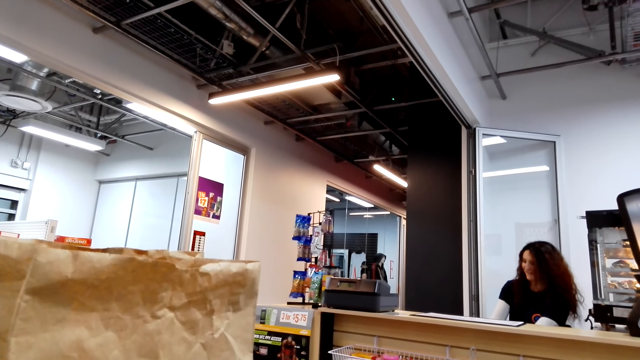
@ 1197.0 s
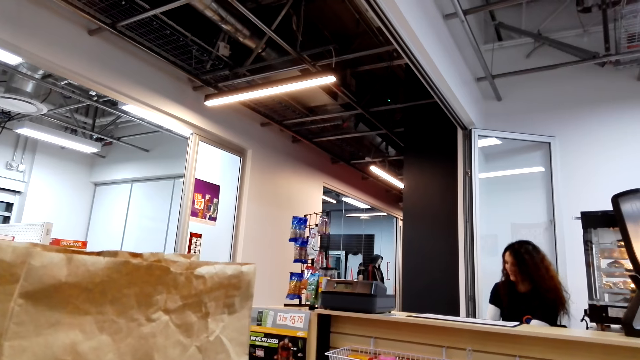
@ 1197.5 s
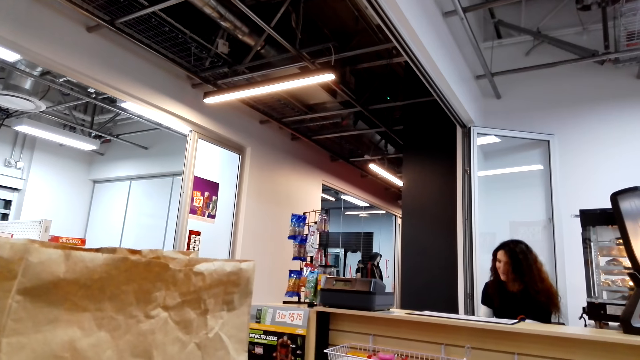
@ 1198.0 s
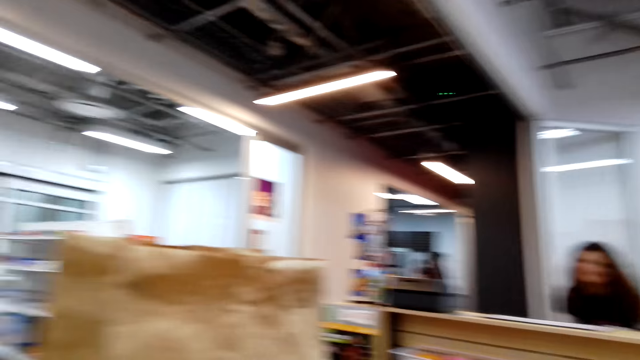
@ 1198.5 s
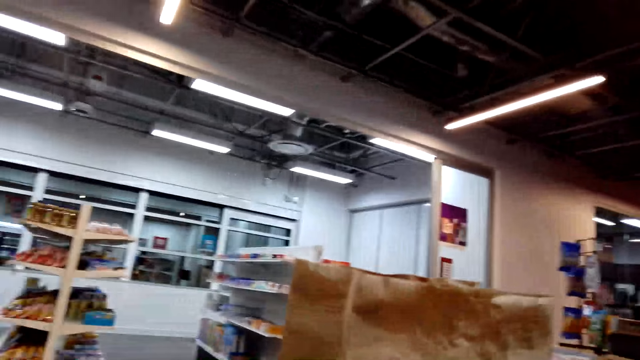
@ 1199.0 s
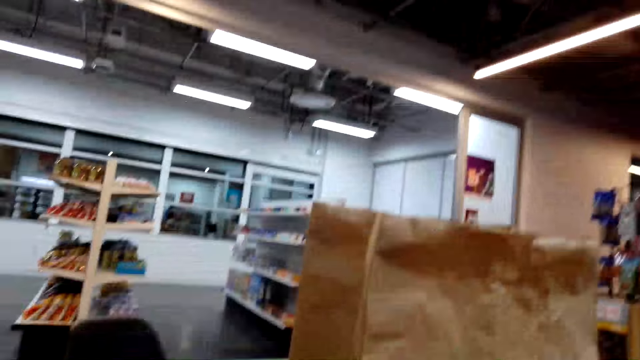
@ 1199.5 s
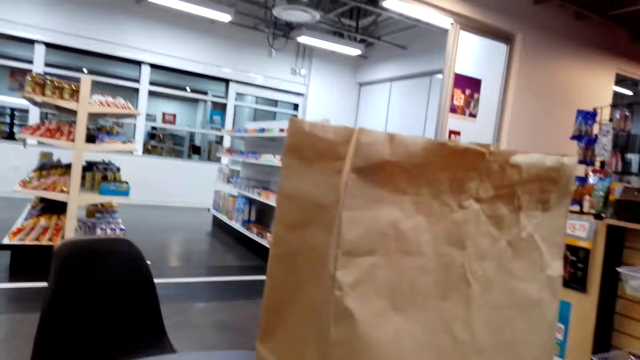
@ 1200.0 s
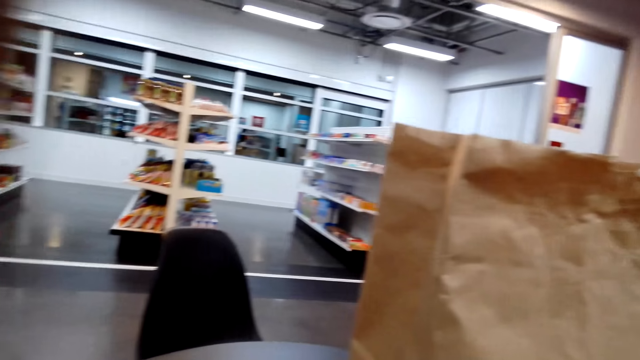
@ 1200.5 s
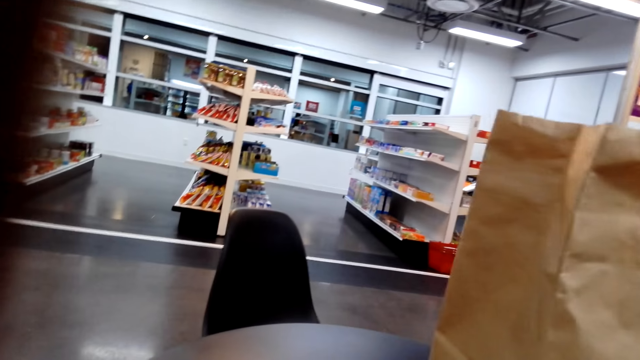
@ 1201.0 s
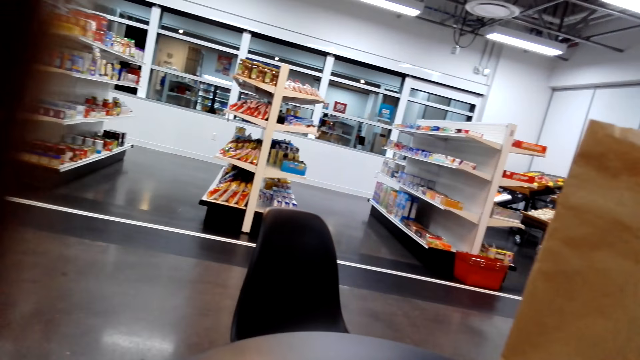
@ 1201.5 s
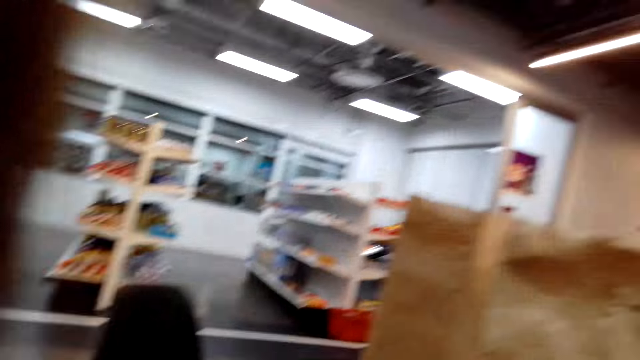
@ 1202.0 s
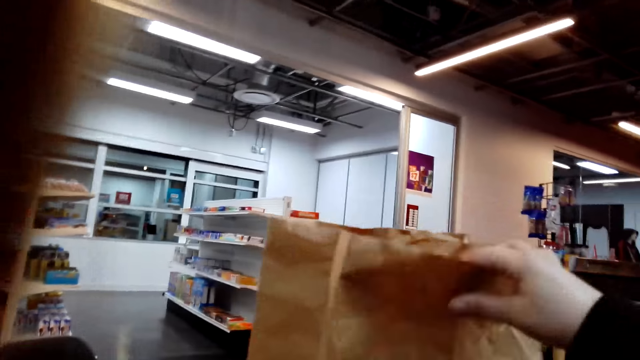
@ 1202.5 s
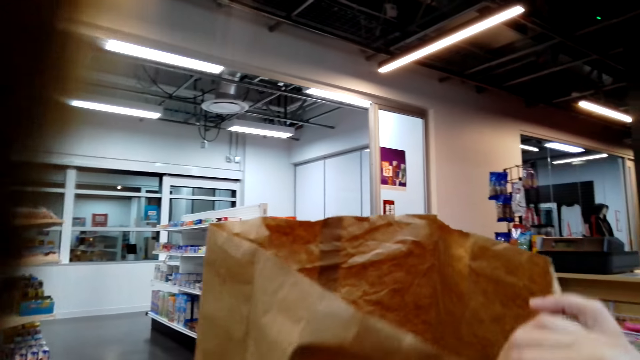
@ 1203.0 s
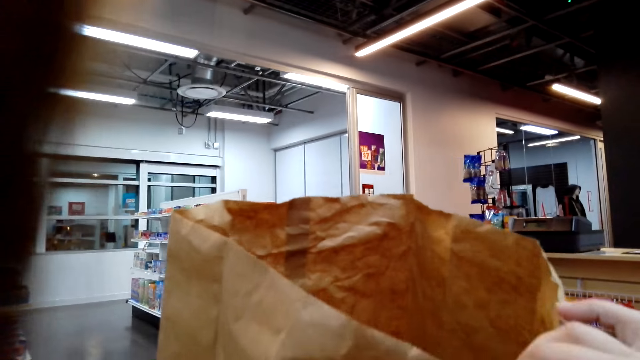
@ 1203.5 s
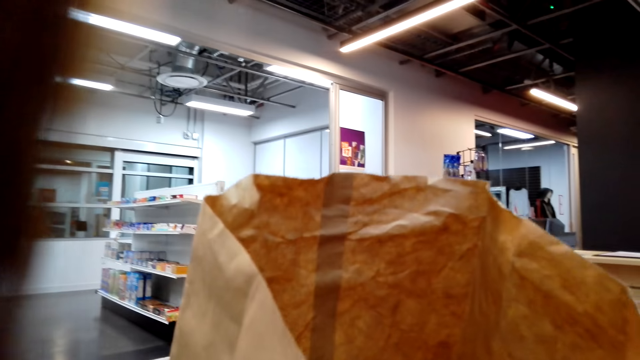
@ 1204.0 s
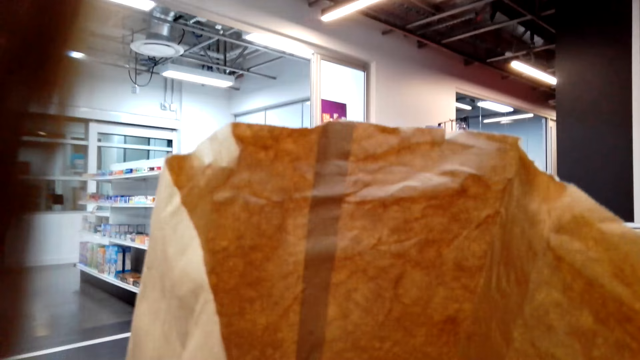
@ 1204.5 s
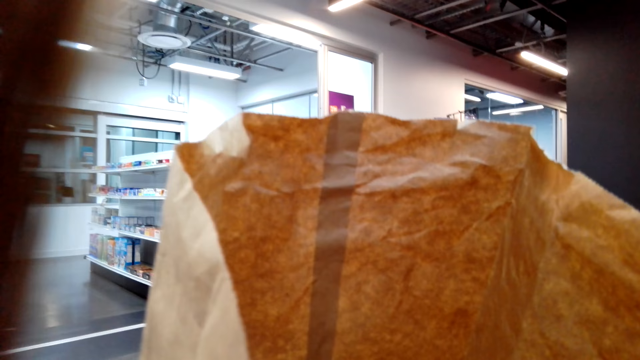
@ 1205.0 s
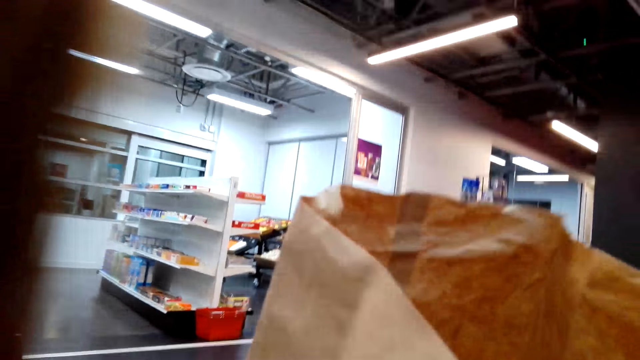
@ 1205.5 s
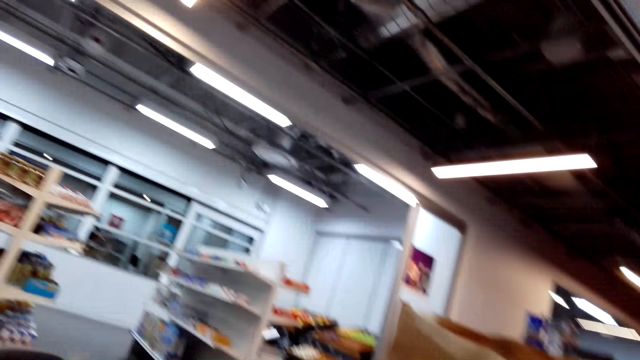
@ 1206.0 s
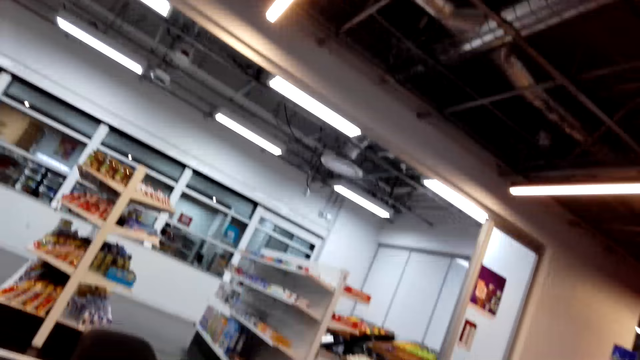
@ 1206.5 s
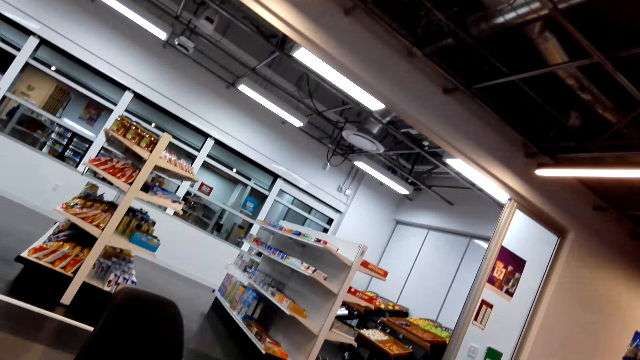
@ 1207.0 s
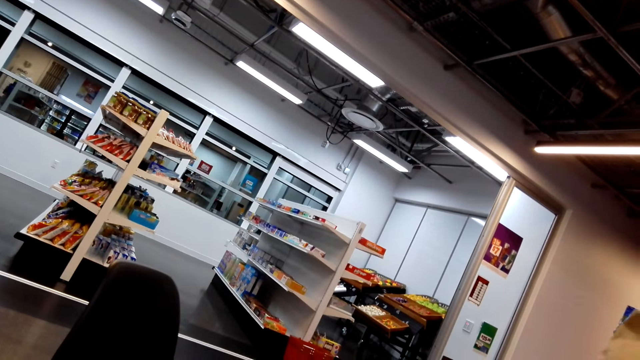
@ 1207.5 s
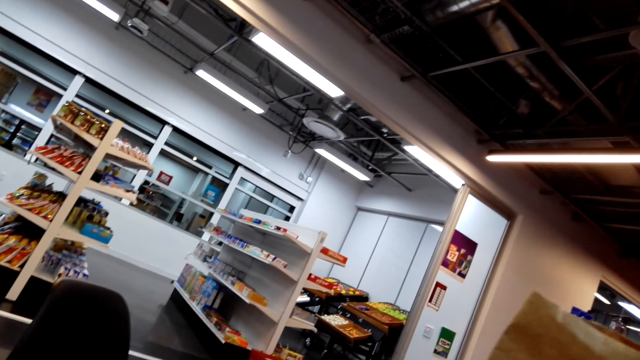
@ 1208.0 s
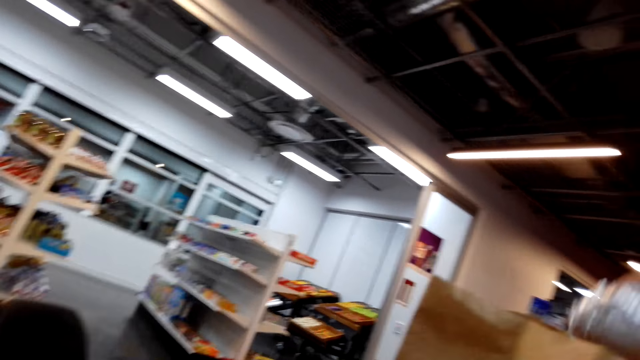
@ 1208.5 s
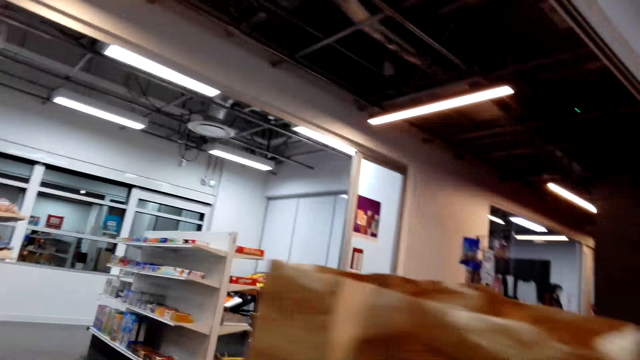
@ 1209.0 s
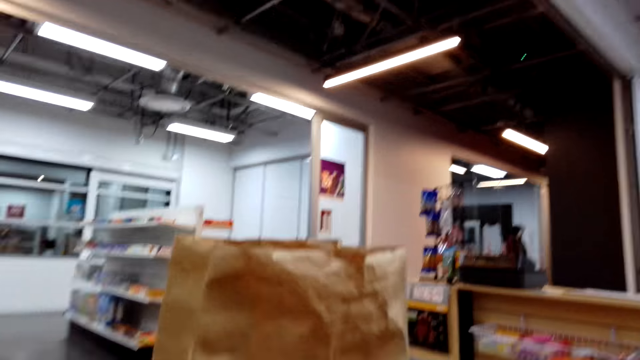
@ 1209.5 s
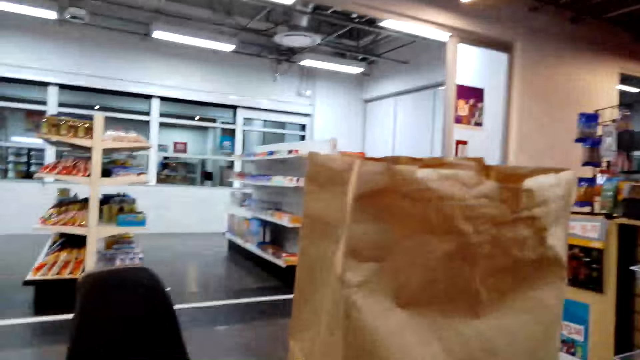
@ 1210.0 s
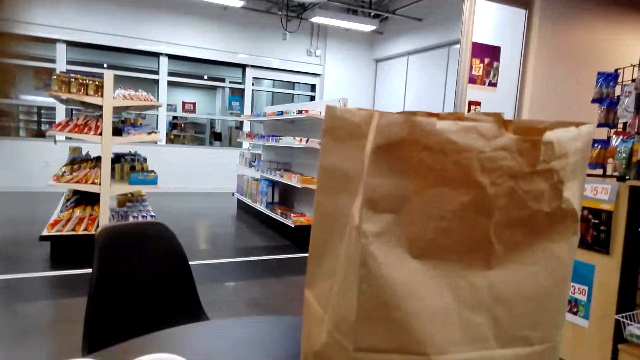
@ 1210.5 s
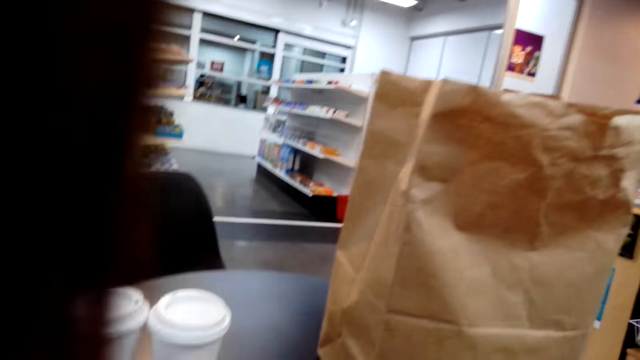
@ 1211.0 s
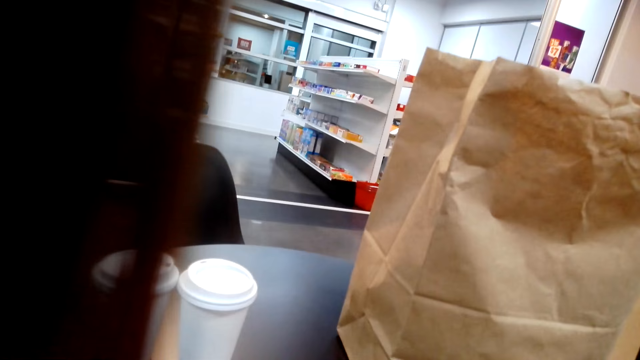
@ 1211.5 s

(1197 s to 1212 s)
The camera wearer walks around the shop. They pull the paper bag. They touch the paper bag. They look inside the paper bag. They walk around the shop. They pick up a folded aluminum foil. They push the paper bag.

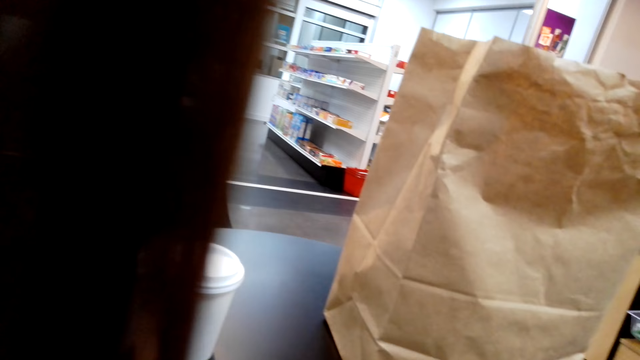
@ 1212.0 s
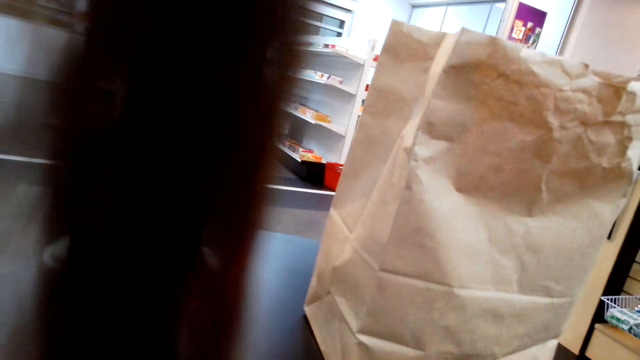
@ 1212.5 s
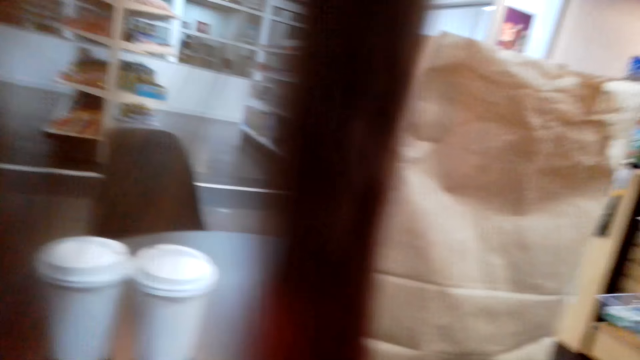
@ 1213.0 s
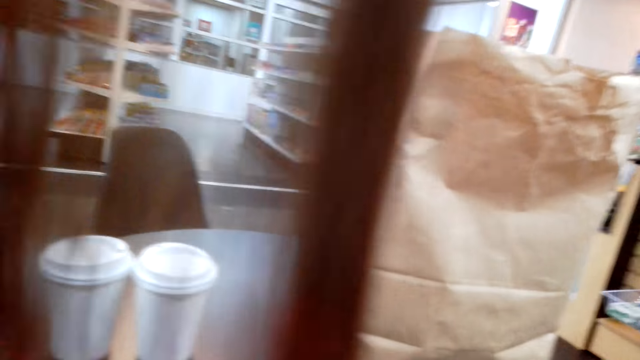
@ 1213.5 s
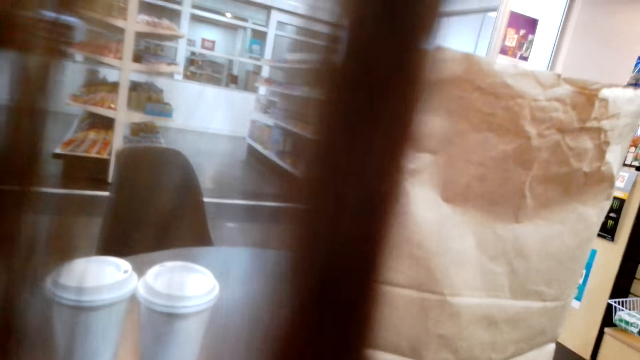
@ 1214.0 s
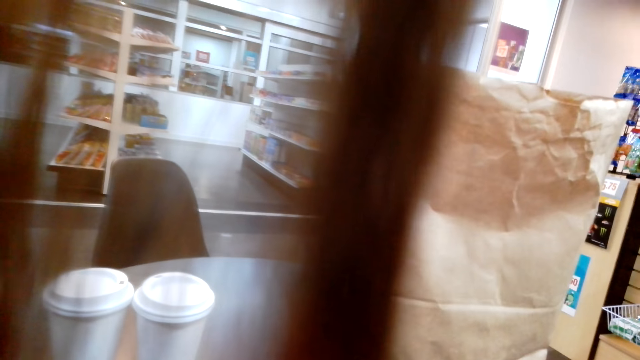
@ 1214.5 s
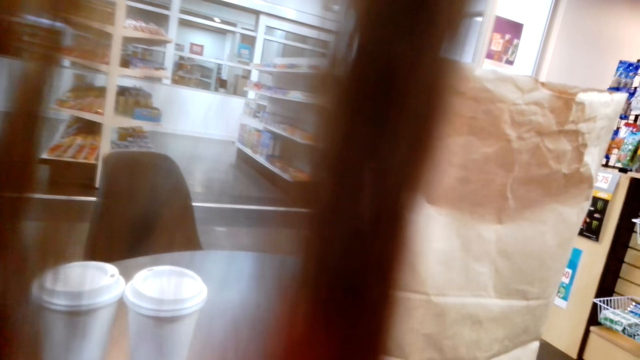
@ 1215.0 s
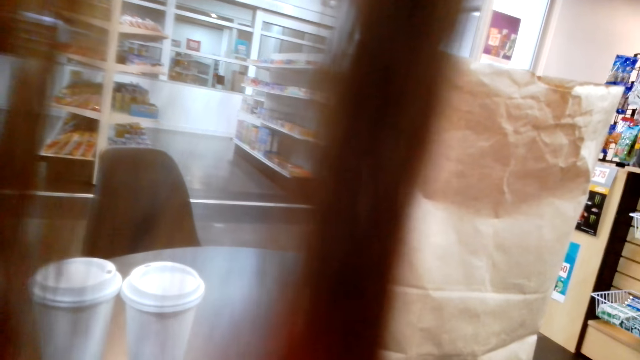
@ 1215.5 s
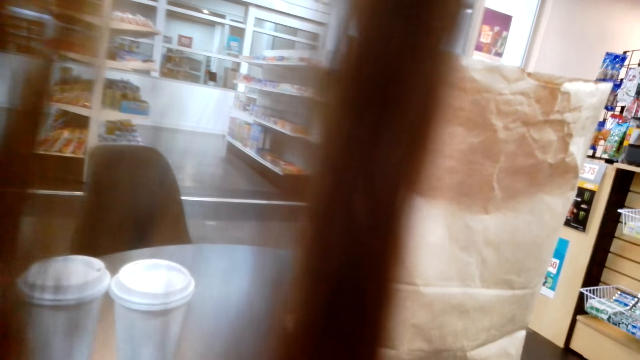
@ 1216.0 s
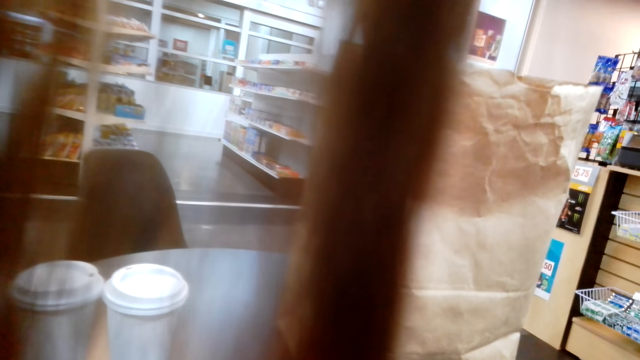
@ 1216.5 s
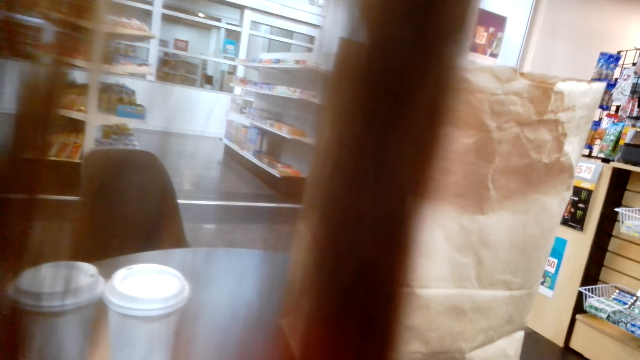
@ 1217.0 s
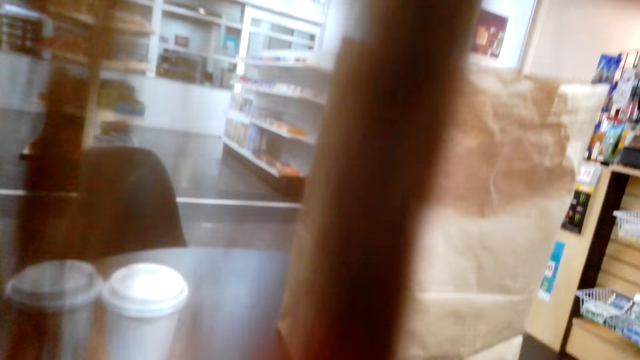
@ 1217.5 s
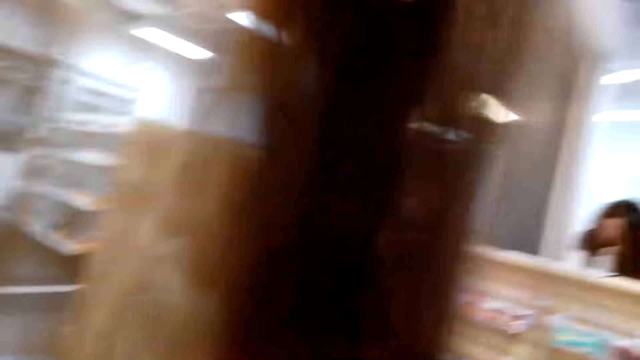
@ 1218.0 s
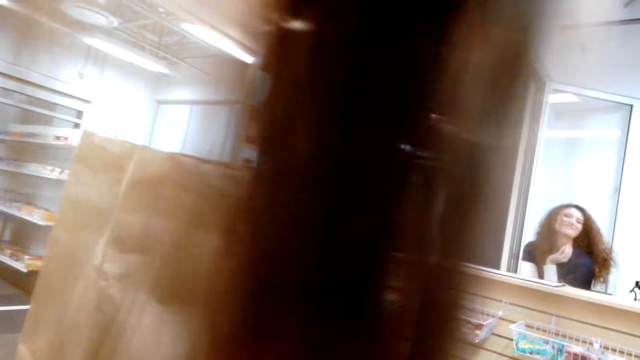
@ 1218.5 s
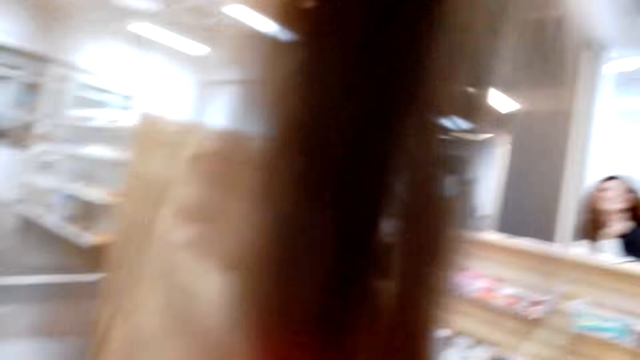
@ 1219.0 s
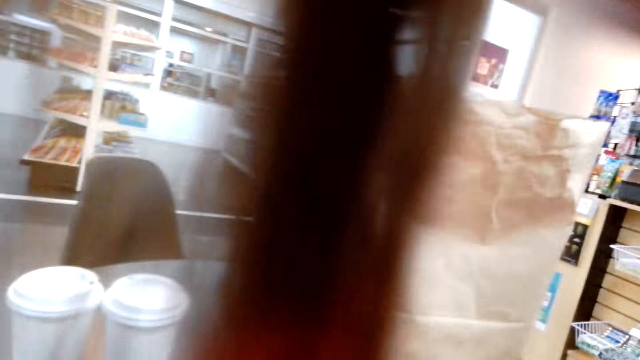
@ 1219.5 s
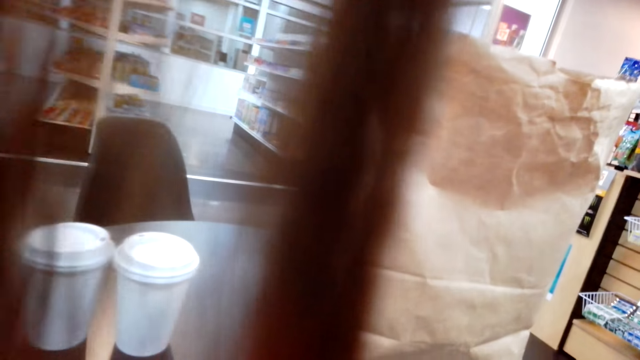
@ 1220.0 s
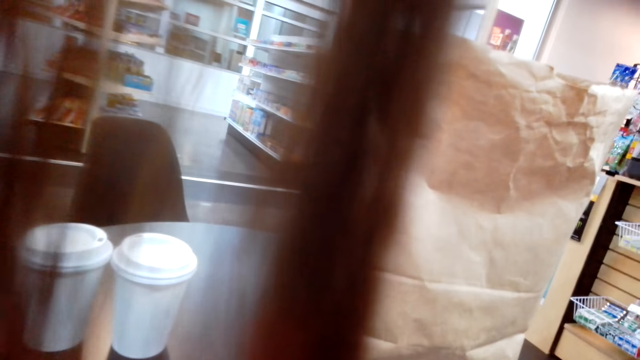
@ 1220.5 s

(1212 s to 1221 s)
The cashier throws the hair back.
